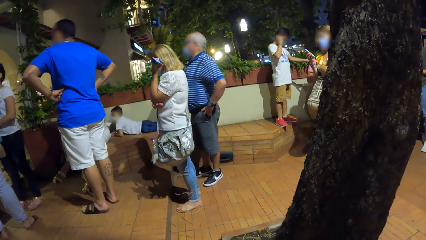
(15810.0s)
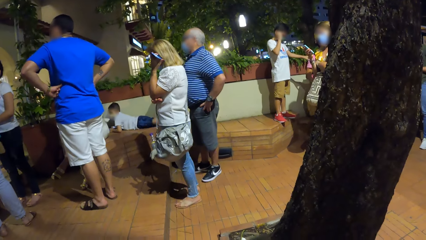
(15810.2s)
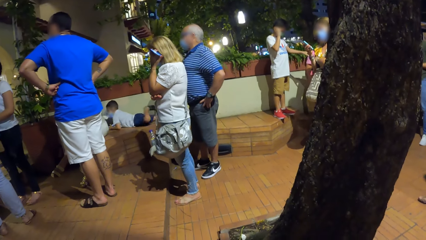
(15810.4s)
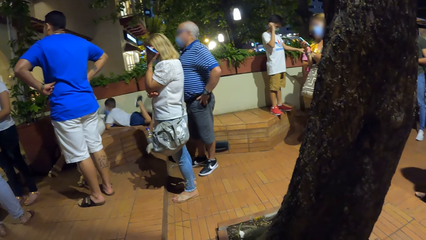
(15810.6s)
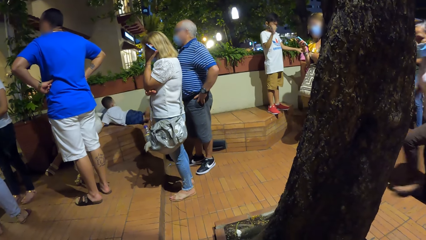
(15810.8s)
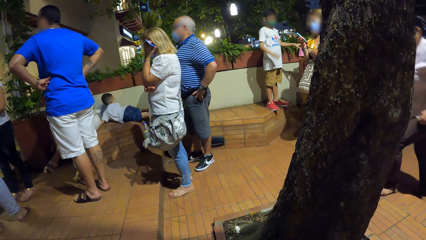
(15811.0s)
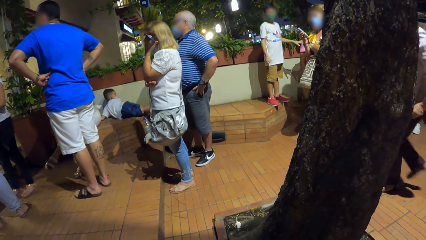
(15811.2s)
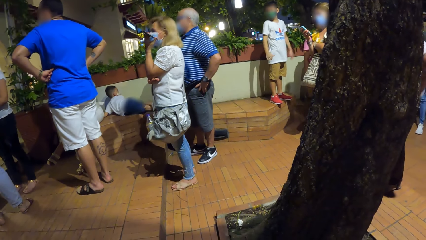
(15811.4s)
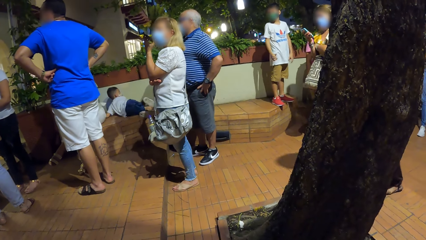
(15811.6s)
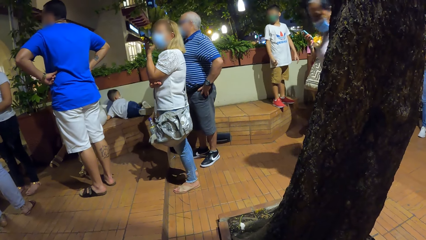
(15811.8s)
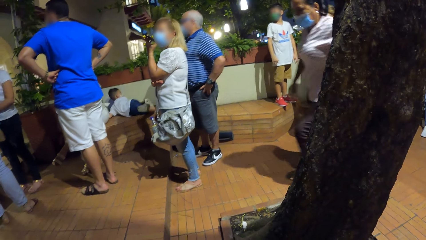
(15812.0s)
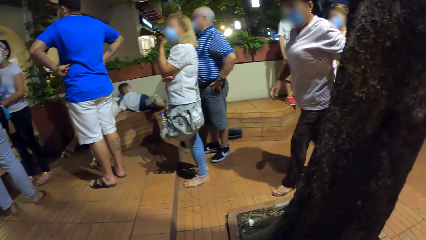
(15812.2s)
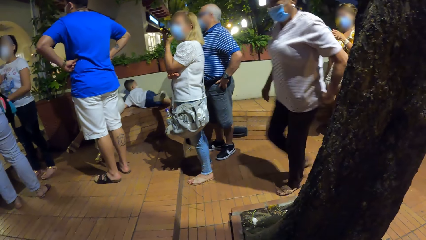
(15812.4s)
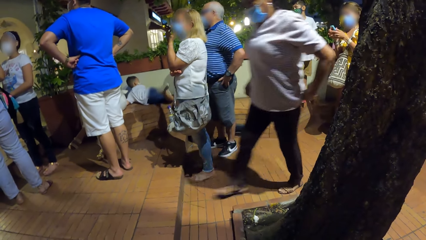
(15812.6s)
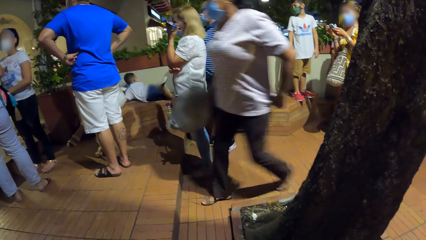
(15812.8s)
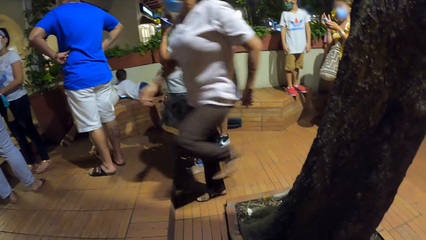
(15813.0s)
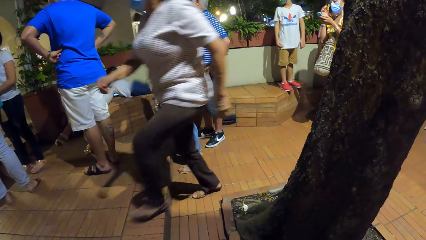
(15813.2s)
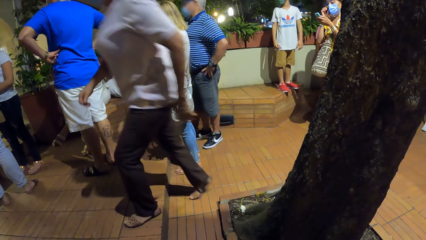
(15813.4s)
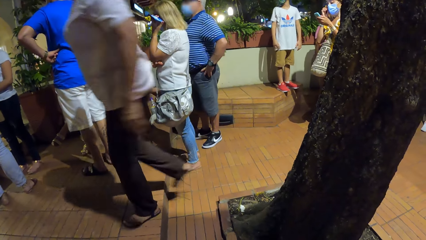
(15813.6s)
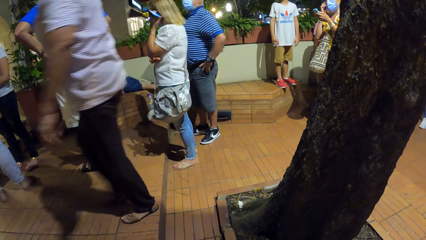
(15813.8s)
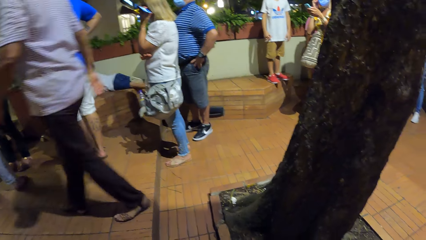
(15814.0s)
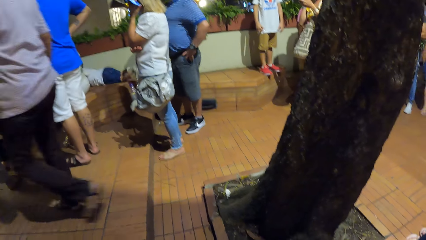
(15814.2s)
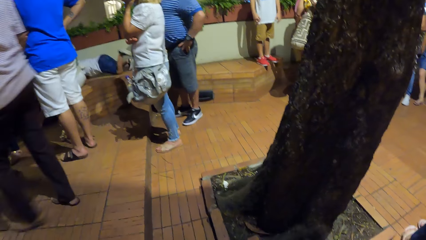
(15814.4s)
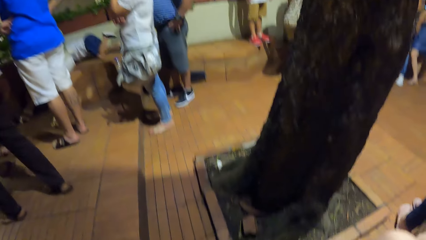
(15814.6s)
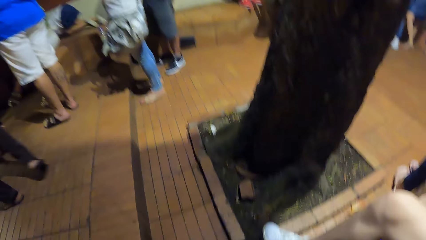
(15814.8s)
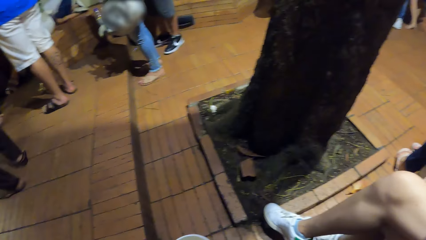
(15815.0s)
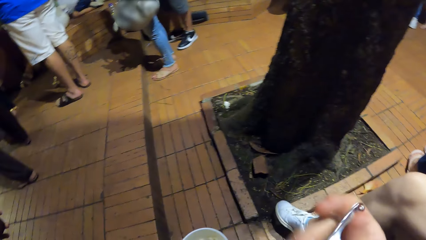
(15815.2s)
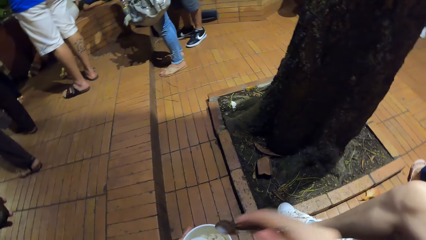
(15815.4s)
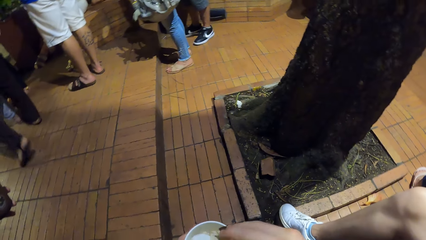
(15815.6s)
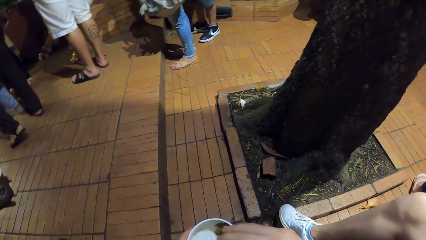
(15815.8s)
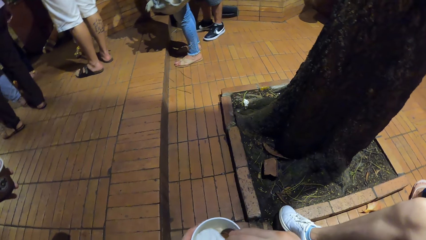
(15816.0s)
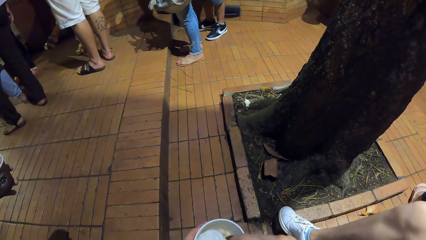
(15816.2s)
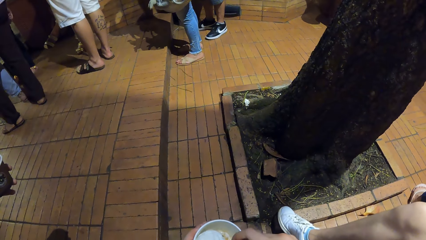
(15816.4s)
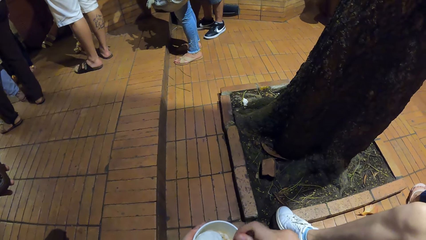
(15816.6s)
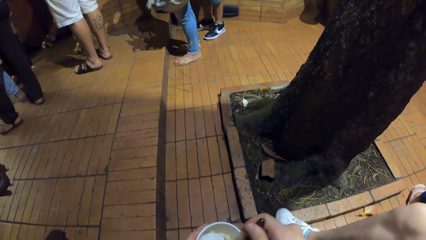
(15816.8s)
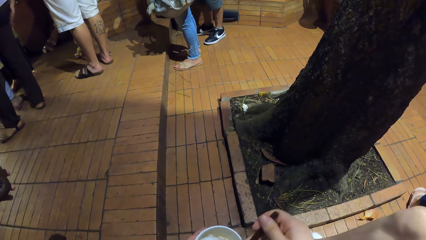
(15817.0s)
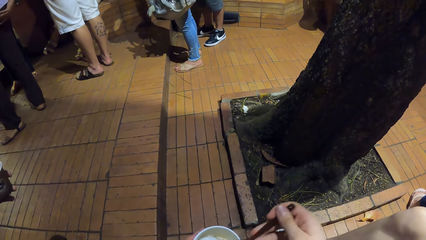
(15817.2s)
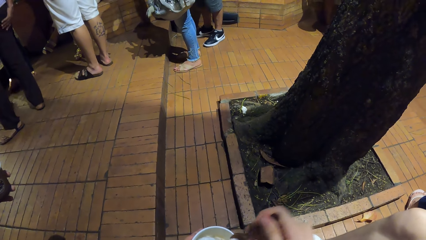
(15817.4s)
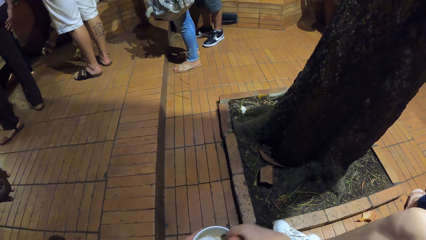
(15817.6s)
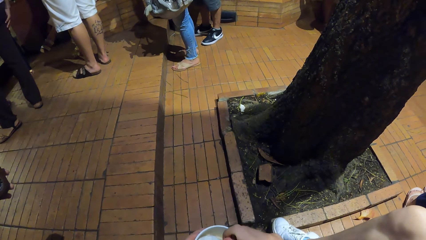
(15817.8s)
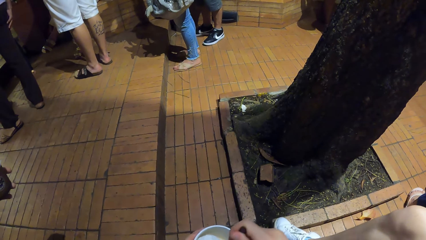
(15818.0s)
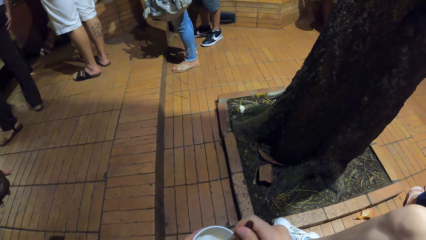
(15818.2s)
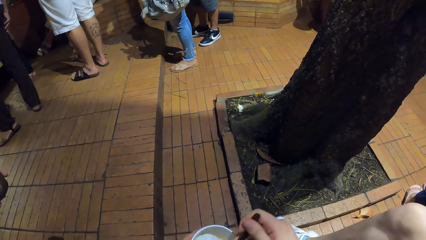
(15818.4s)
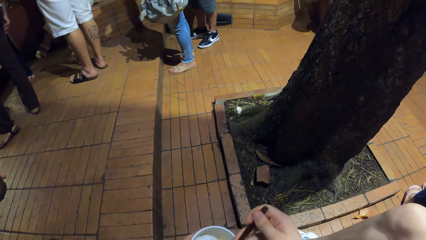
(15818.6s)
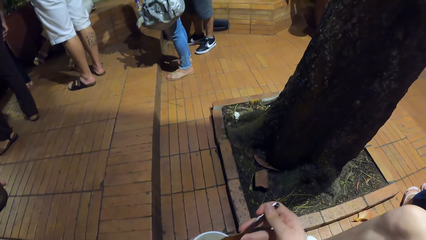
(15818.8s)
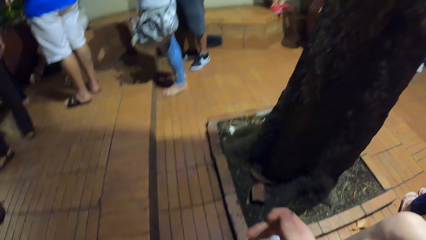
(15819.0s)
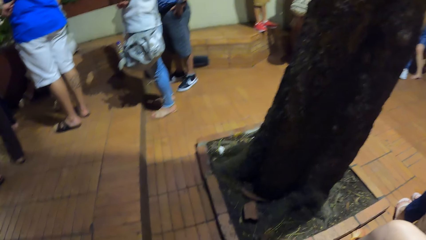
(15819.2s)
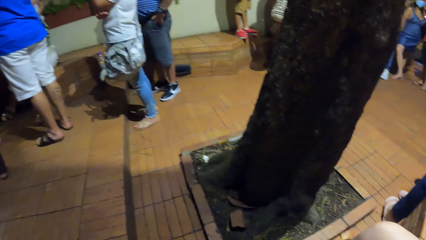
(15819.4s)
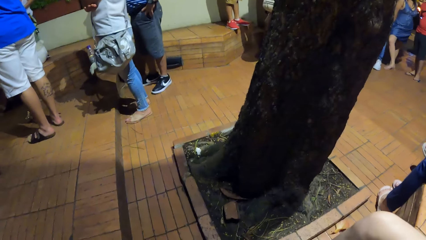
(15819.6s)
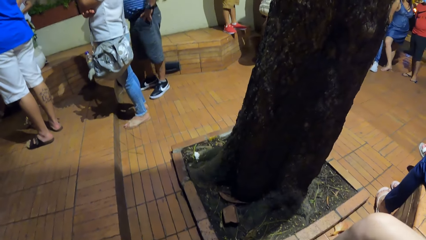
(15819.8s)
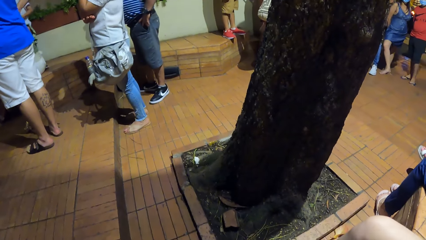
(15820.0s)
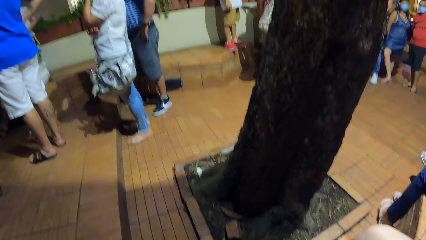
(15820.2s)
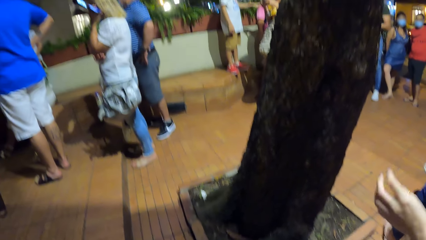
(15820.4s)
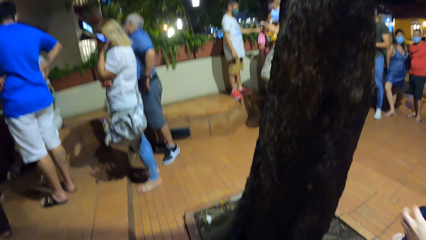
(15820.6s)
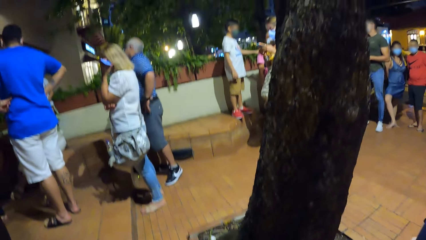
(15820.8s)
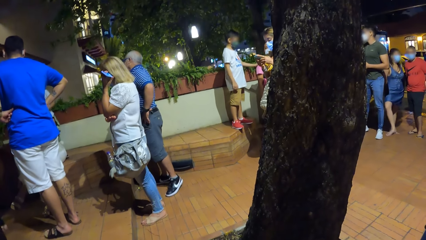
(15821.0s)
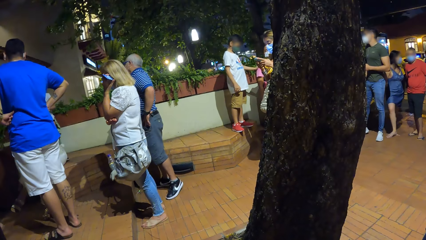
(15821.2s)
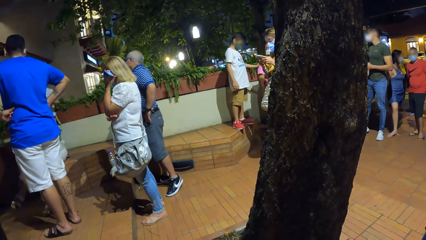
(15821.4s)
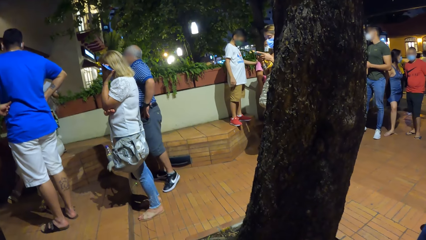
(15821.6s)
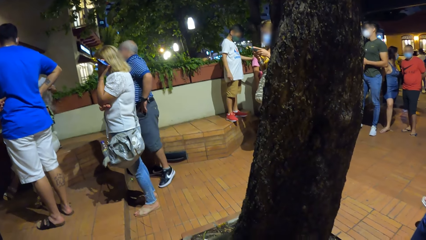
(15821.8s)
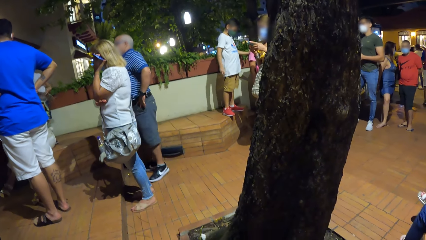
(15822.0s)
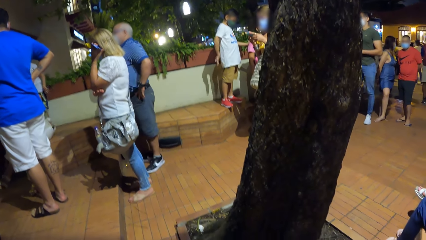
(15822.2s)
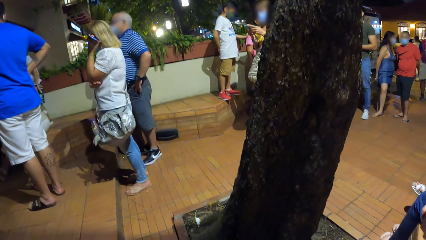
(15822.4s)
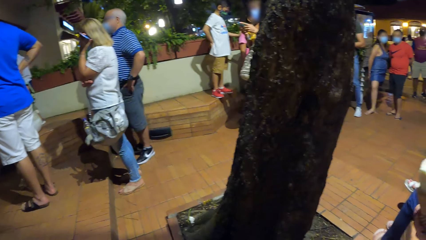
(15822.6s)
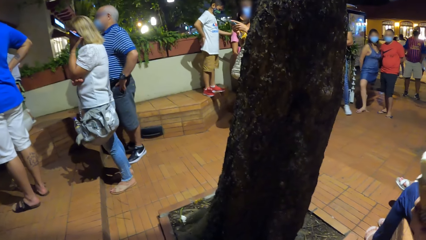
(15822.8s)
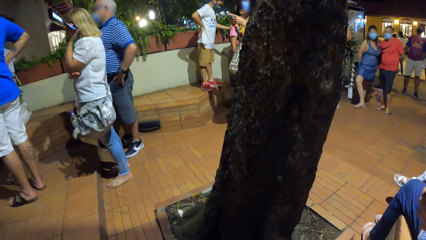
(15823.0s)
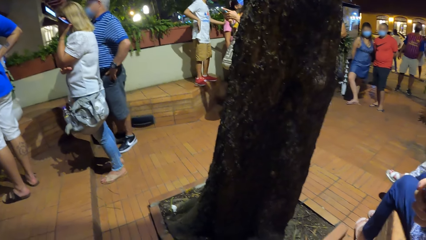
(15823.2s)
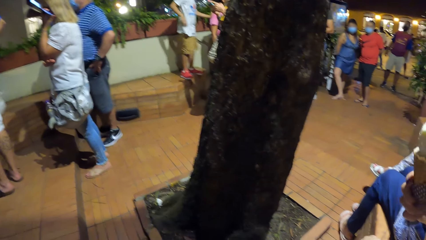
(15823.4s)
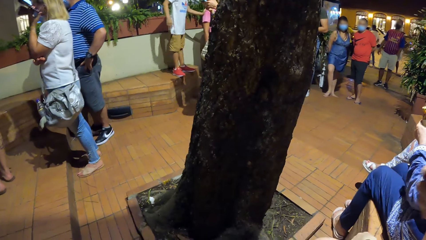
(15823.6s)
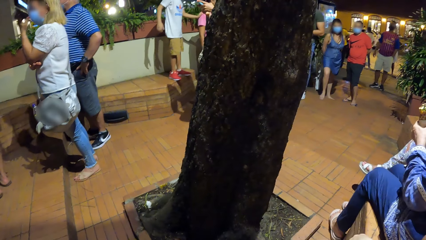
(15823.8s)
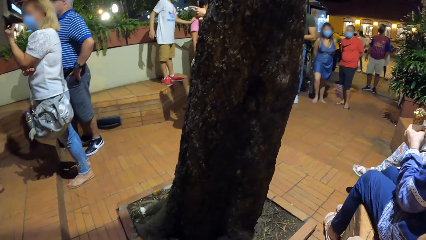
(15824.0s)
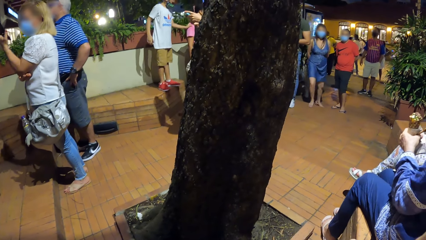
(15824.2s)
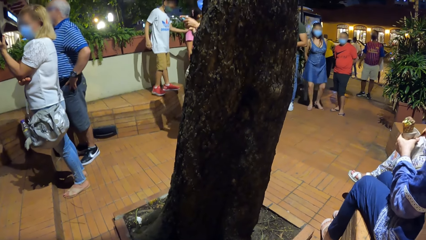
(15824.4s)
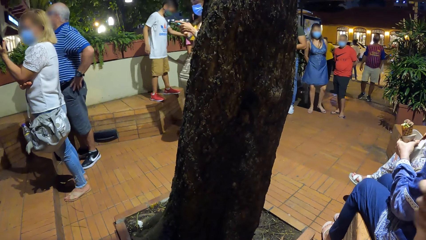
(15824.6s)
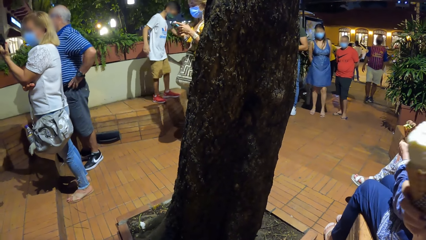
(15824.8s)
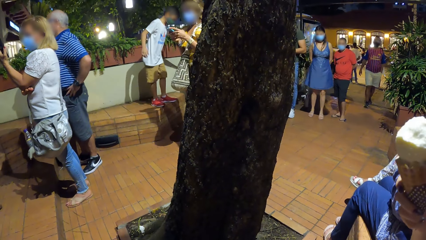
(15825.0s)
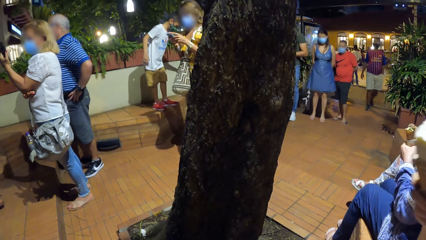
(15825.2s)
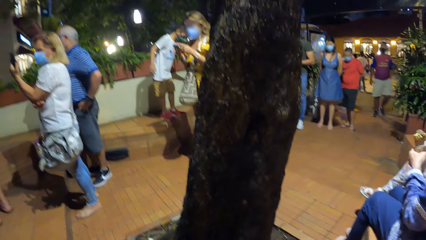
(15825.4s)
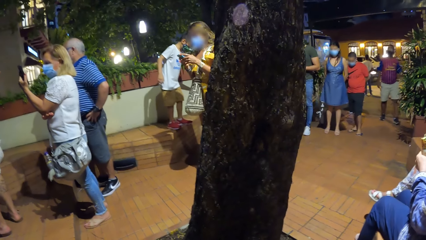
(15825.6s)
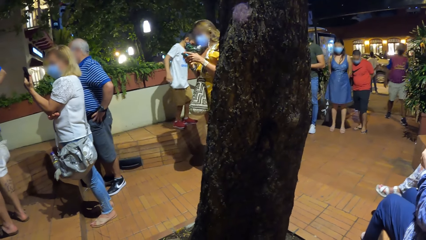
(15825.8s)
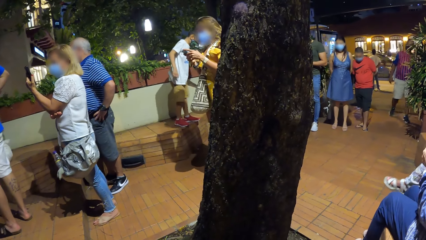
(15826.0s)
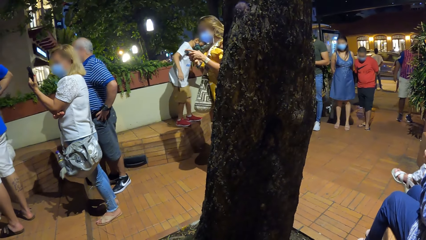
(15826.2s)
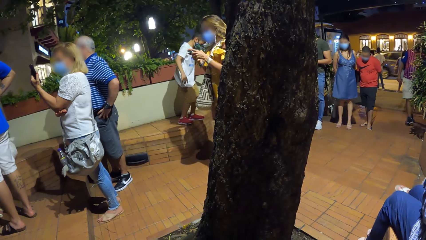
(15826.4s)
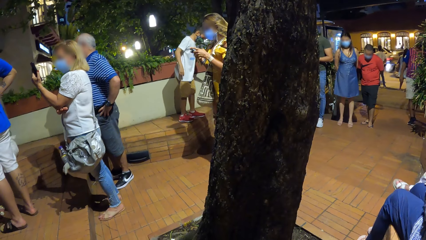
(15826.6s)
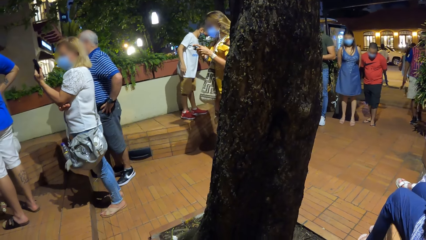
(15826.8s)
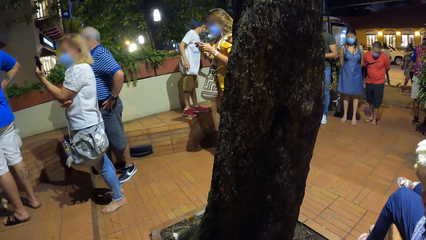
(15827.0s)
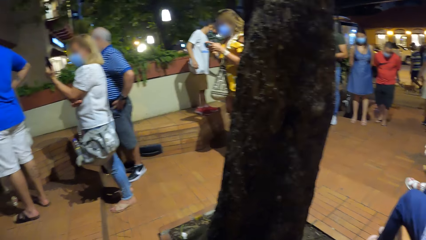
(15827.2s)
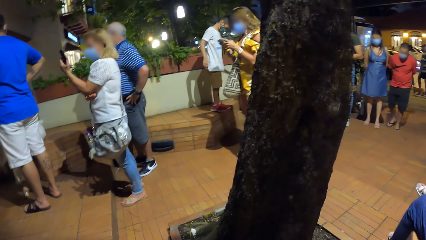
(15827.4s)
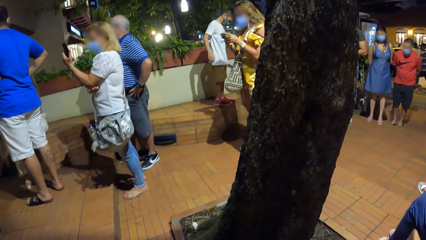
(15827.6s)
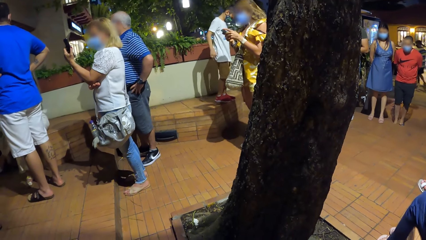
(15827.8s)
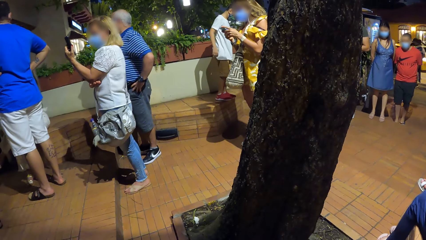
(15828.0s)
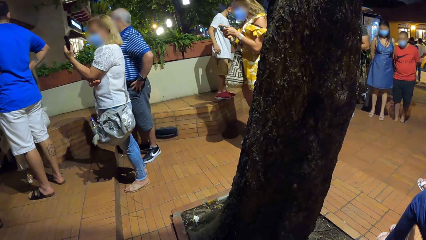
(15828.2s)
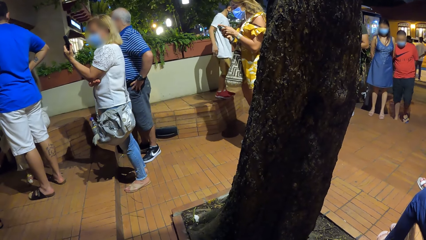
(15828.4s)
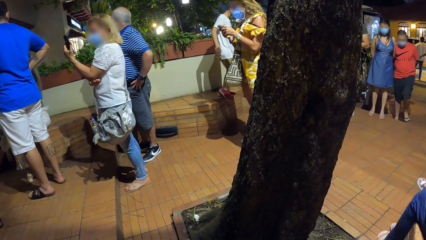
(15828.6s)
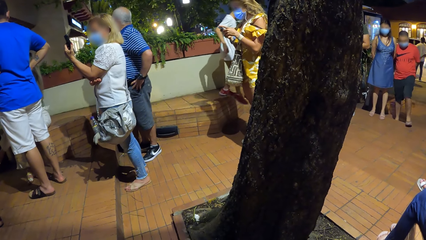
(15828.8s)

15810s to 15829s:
The camera wearer scoops the ice cream from the cup with the spoon in her right hand. She eats the ice cream with the spoon in her right hand. The second woman eats the ice cream.
